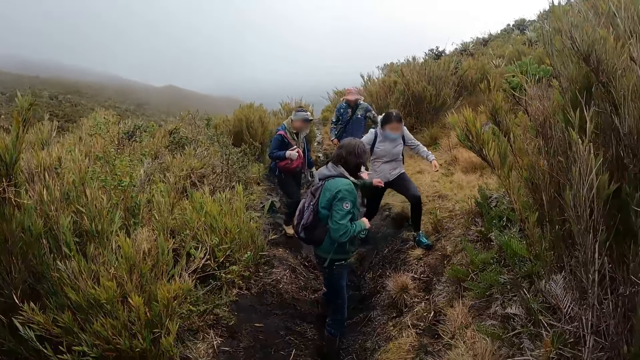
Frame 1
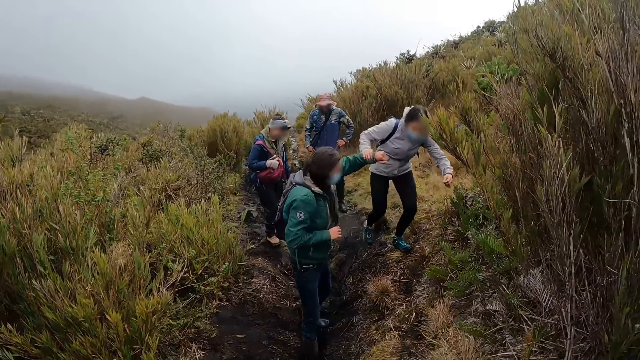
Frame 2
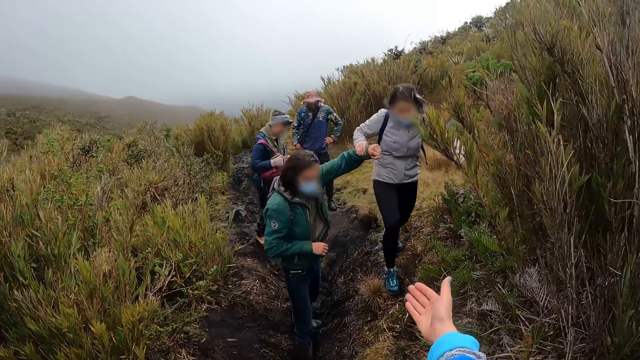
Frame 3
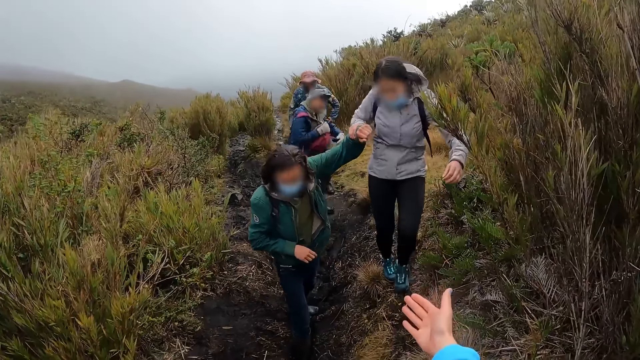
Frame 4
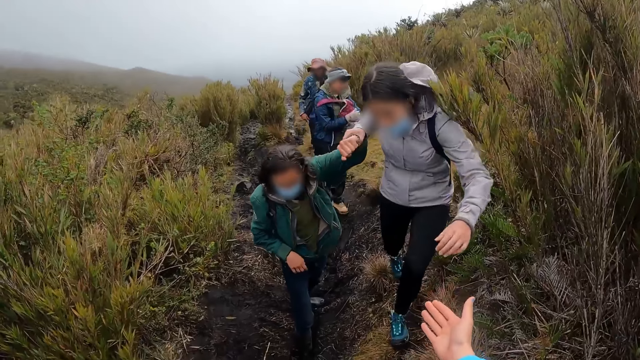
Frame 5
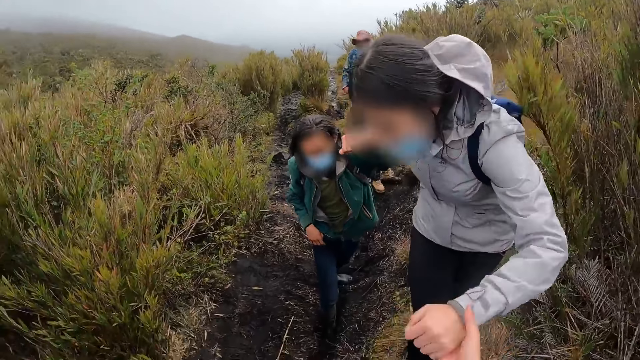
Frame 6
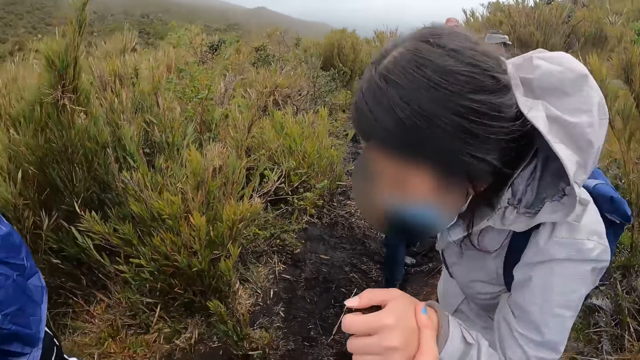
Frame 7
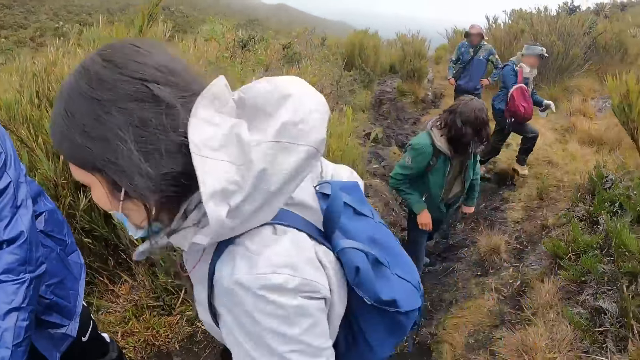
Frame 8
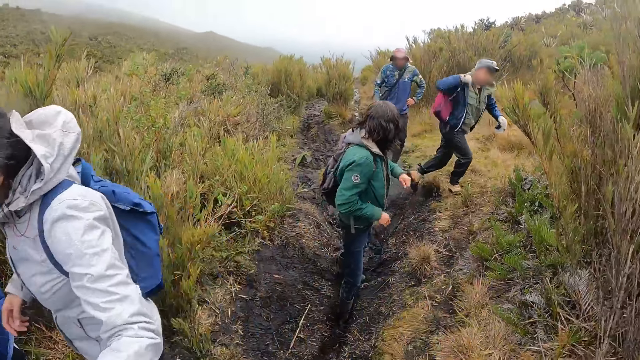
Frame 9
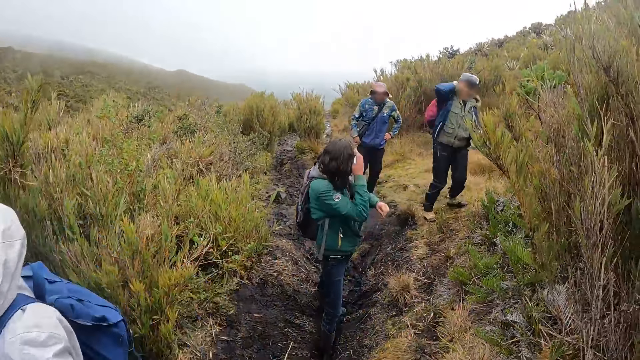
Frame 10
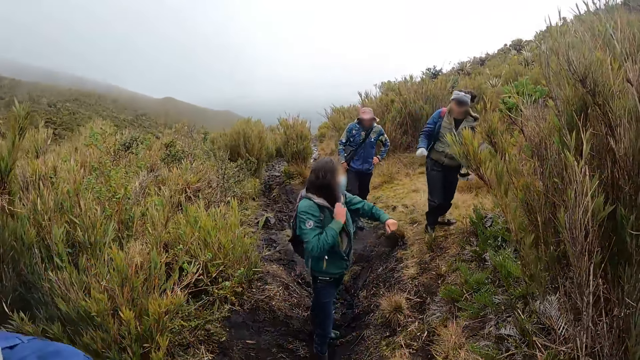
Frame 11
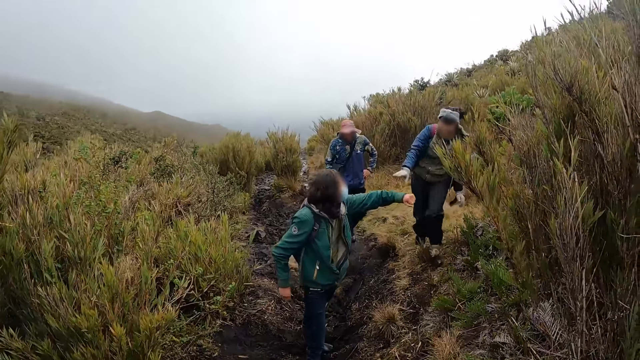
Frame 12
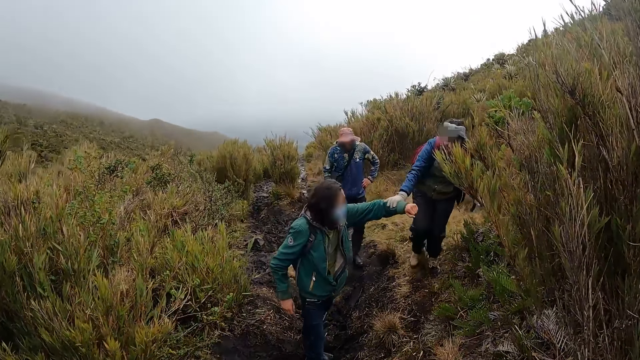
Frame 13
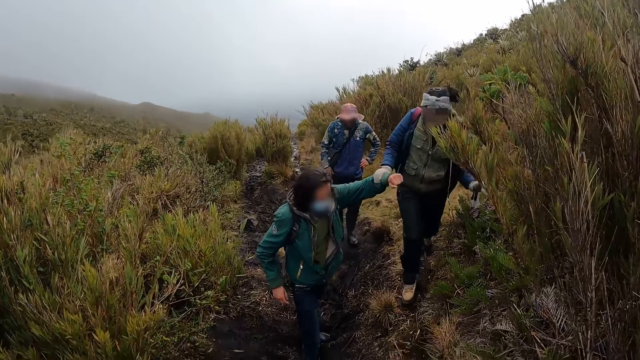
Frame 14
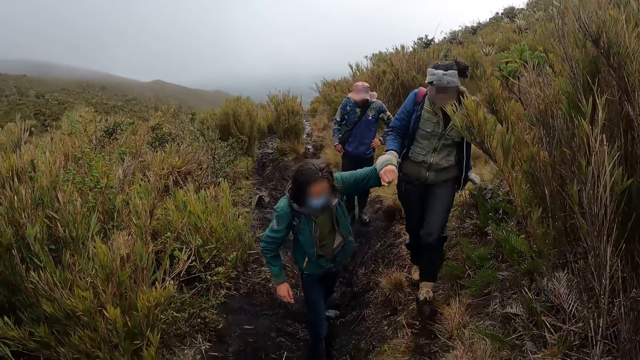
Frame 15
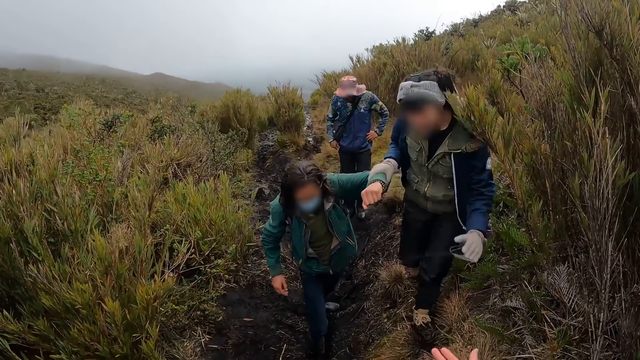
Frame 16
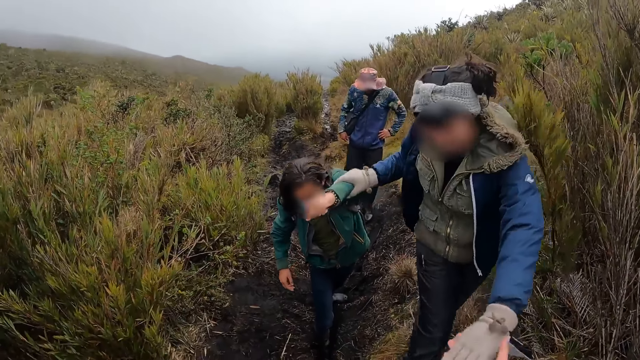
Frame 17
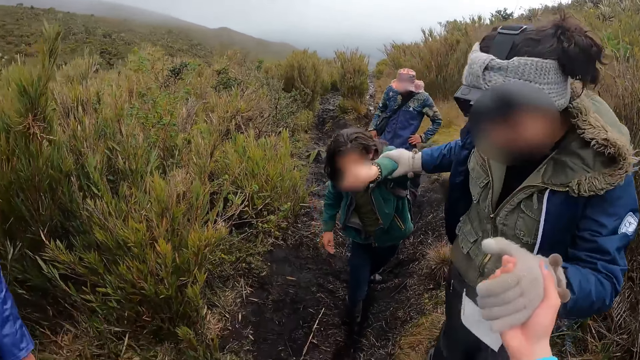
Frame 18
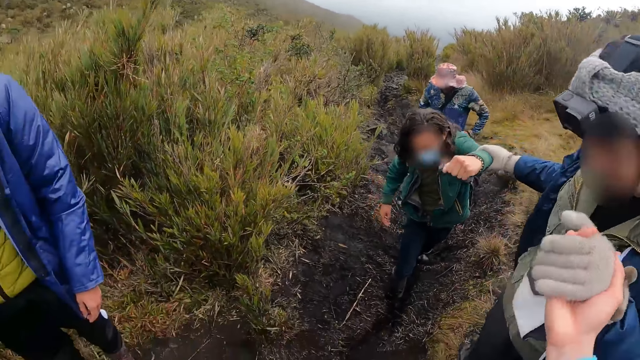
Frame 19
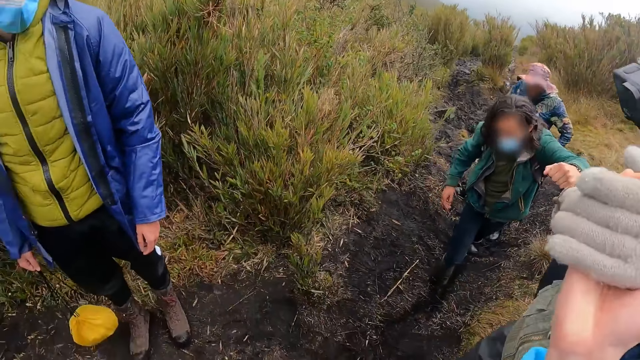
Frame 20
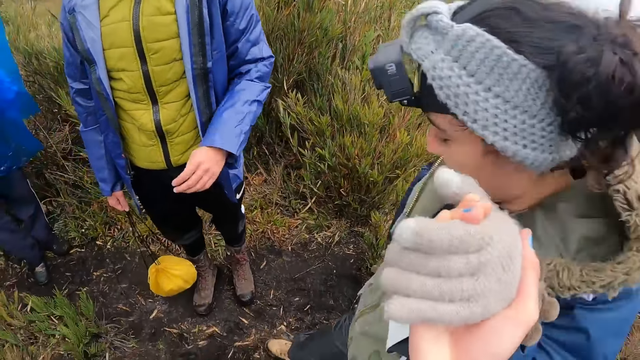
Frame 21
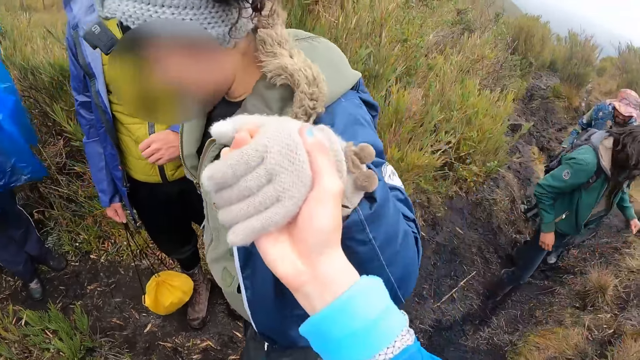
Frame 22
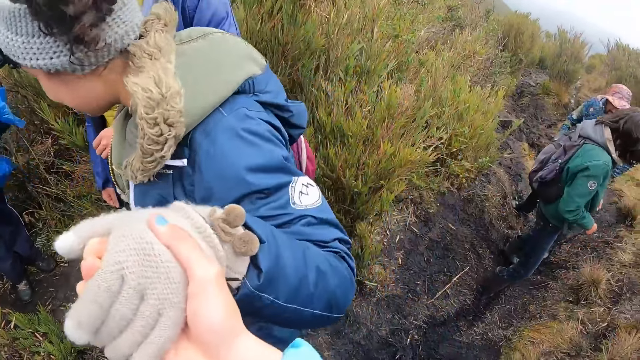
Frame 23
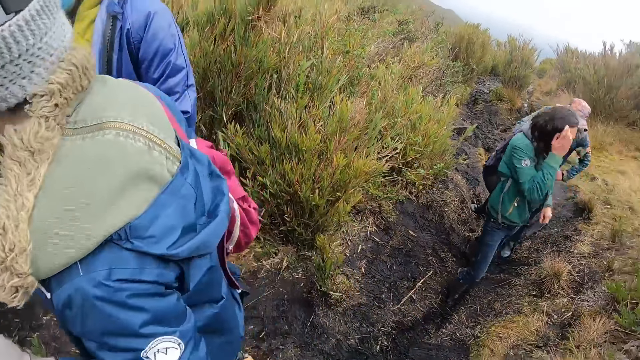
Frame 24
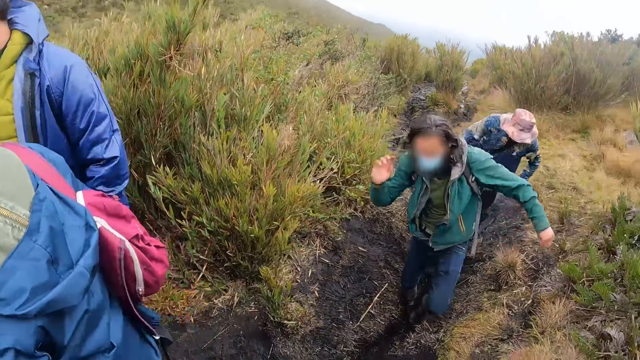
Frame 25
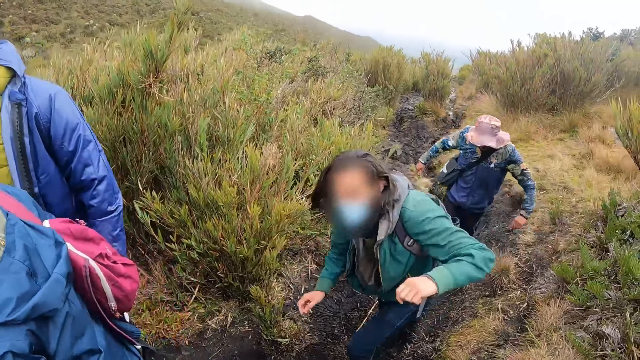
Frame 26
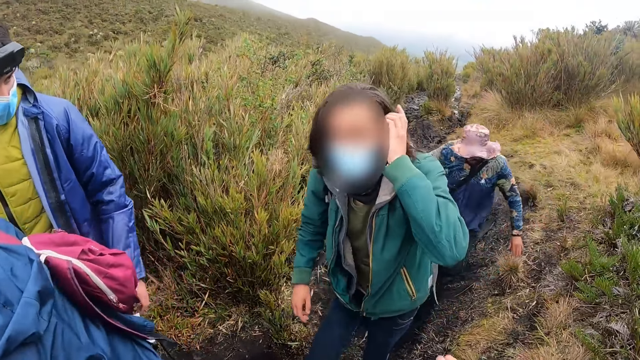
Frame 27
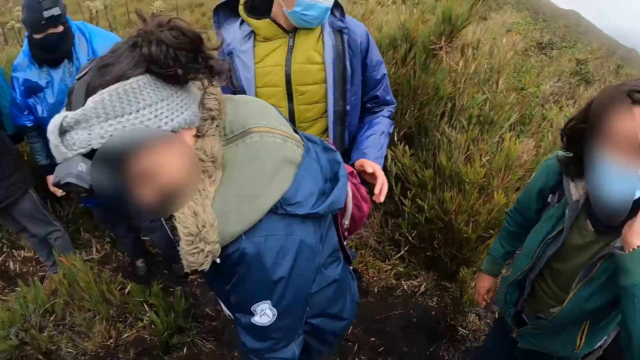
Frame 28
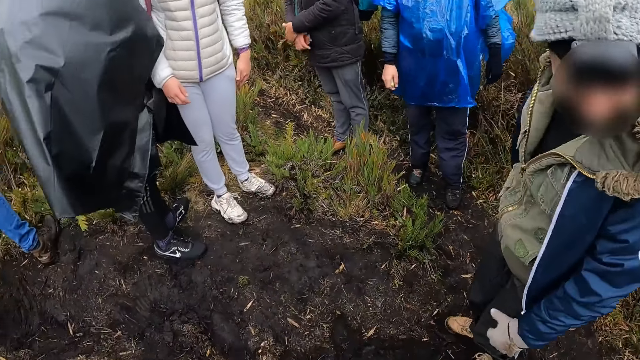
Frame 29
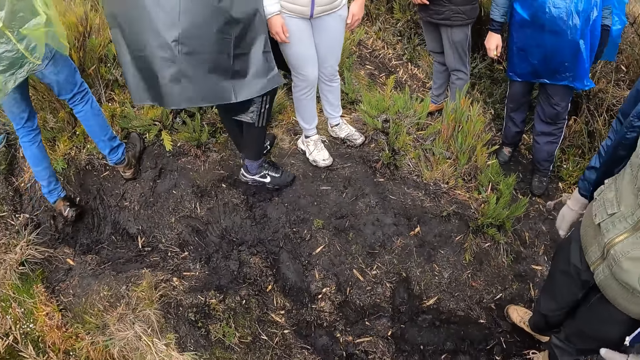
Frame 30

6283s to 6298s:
A woman holds the left hand of a man with her right hand. The camera wearer holds the left hand of the woman with her right hand. Another man adjusts his hair with his right hand. Another woman holds the left hand of the second man. The camera wearer holds the left hand of the second woman with her right hand. The second man interacts with a third man. The second man adjusts his hair with his left hand.

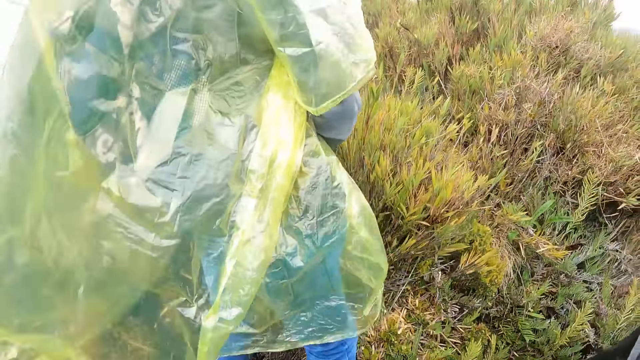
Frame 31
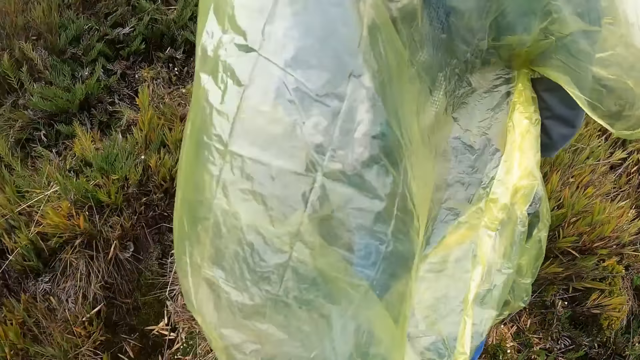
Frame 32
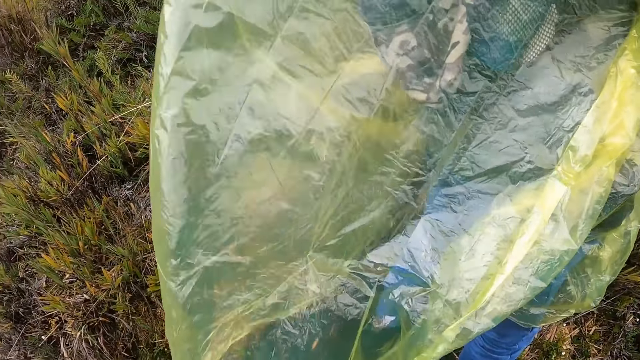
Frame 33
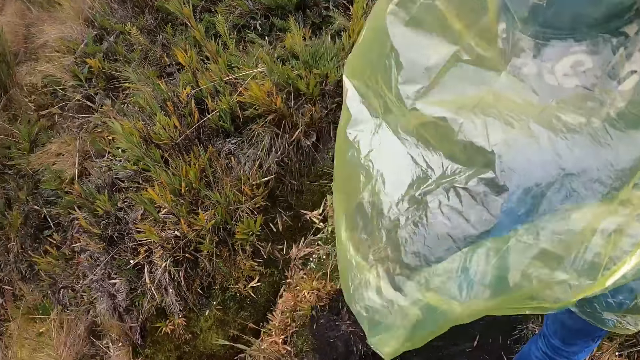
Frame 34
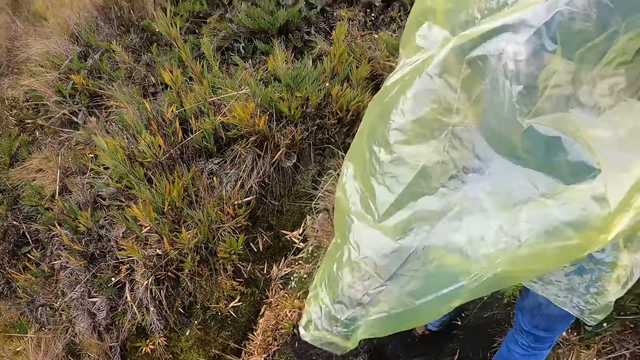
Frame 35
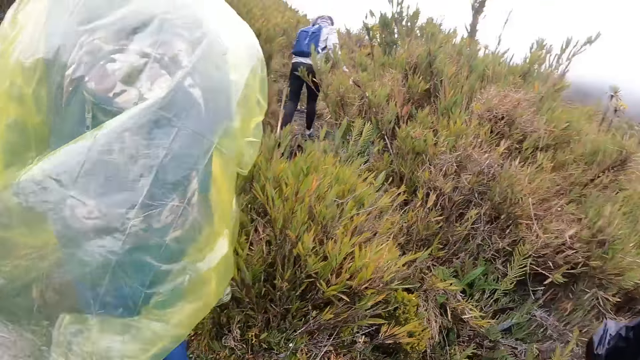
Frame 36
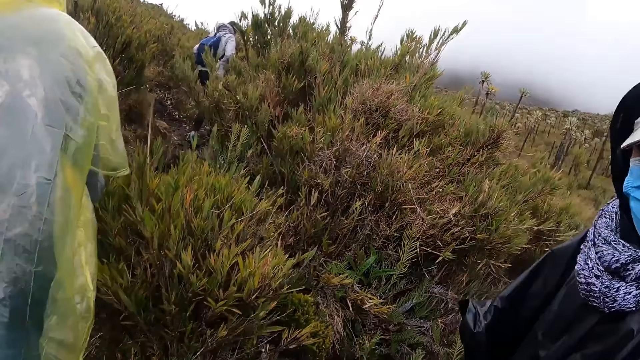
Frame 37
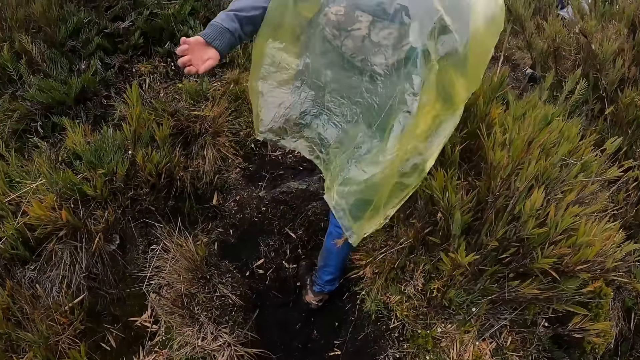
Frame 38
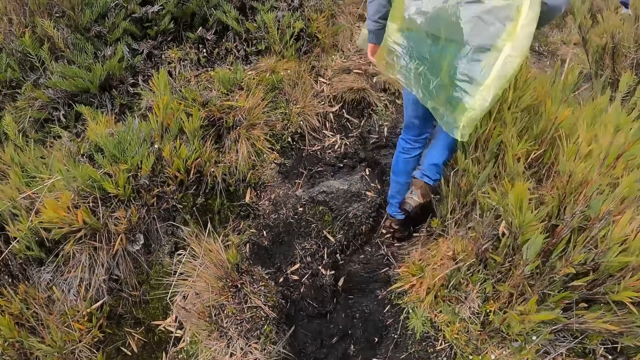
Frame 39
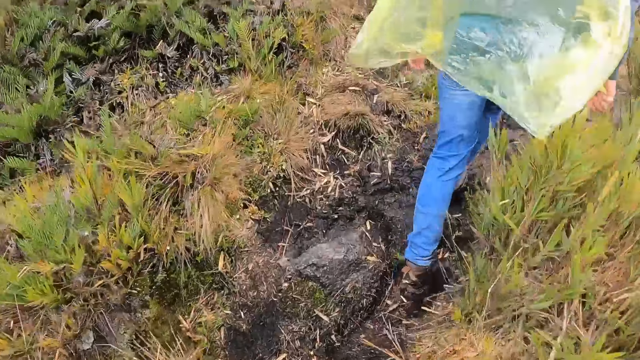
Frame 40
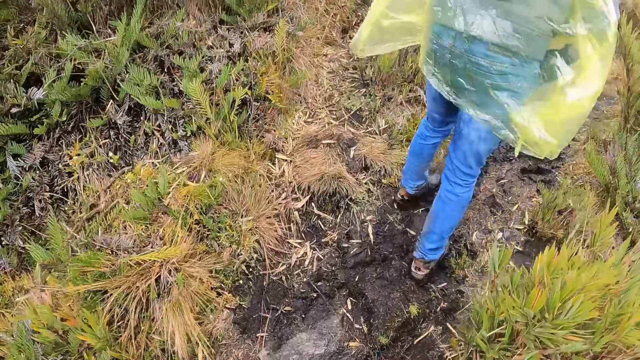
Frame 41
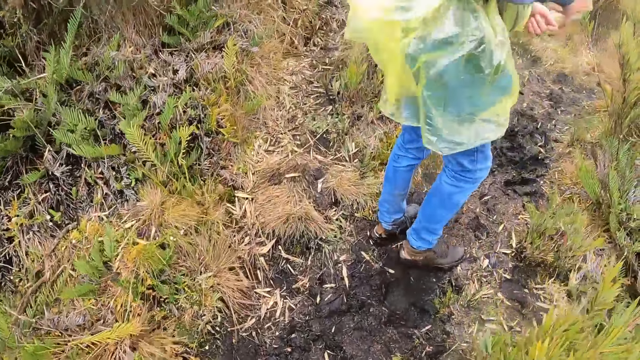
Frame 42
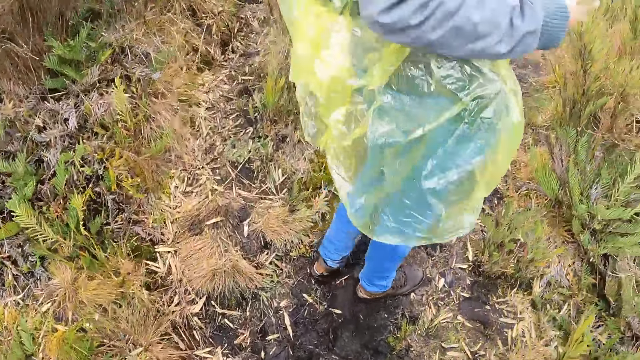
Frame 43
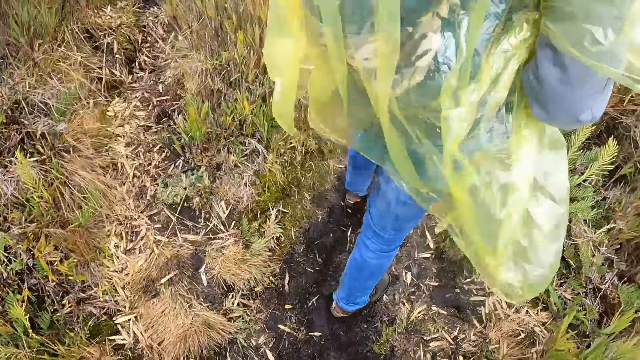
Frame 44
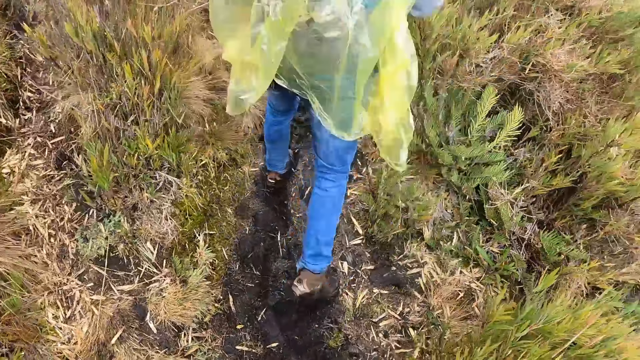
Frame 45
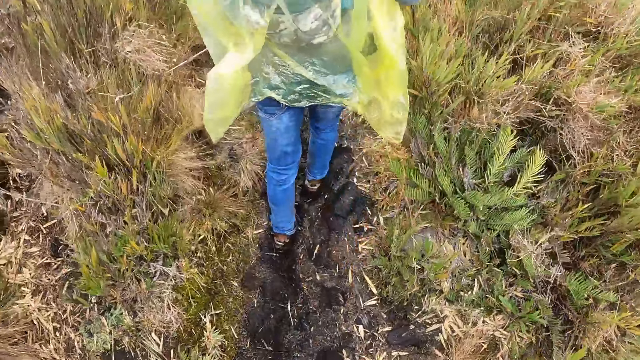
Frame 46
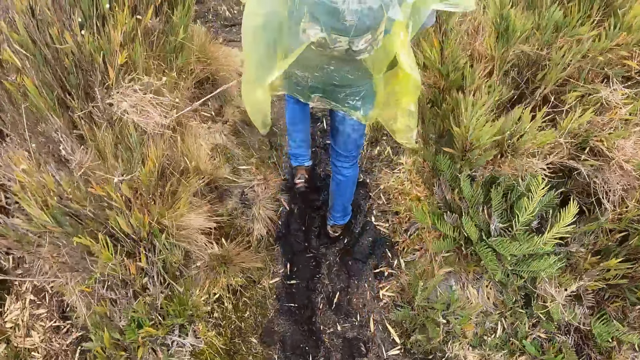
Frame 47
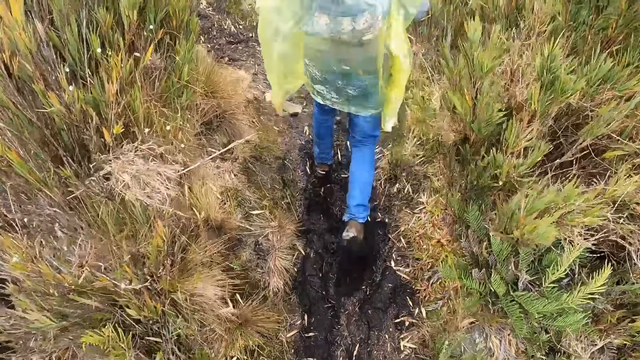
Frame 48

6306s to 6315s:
The camera wearer walks up the hill.
